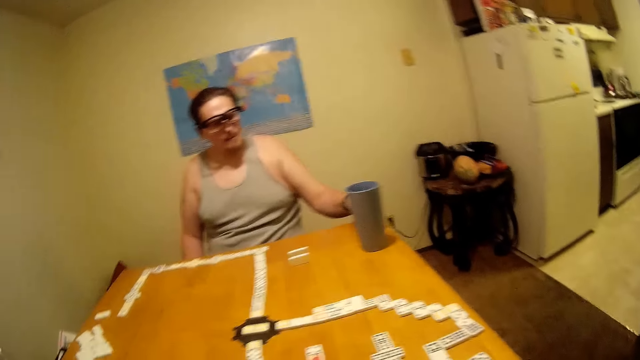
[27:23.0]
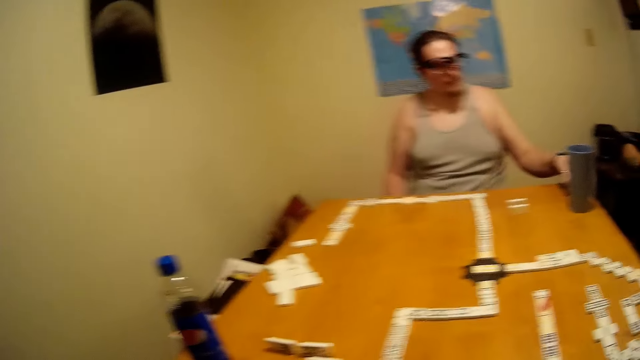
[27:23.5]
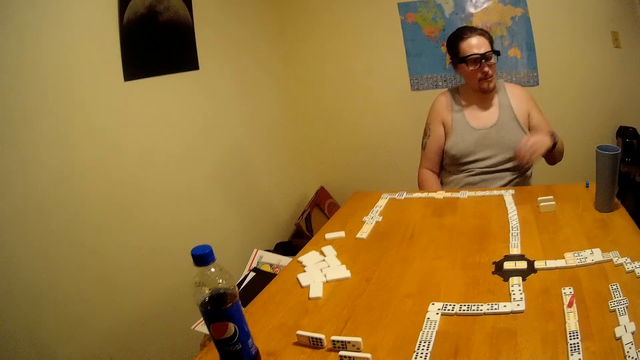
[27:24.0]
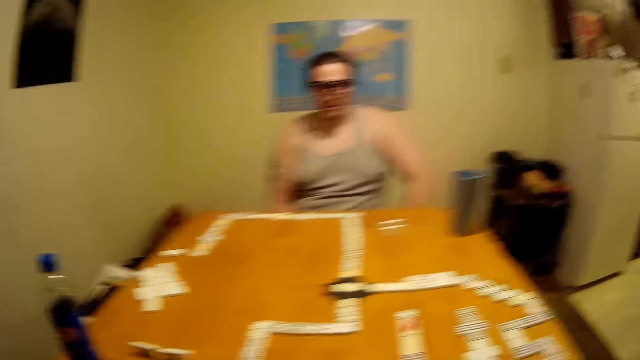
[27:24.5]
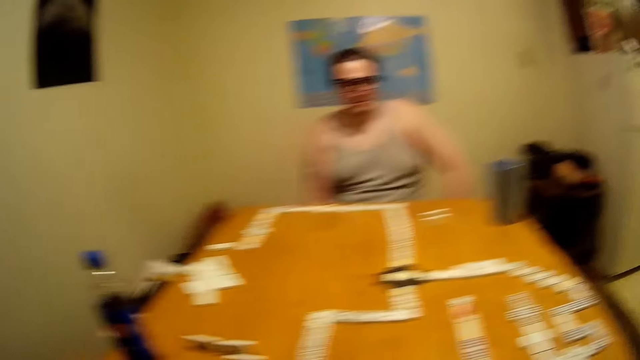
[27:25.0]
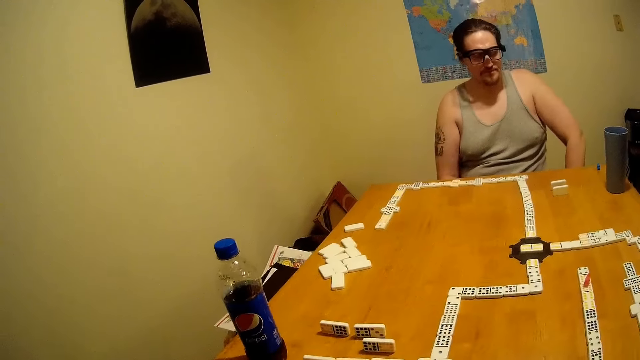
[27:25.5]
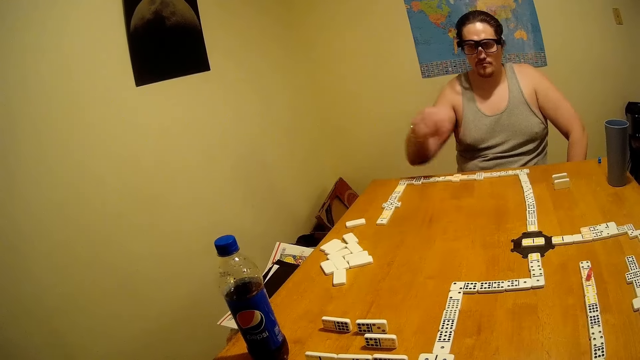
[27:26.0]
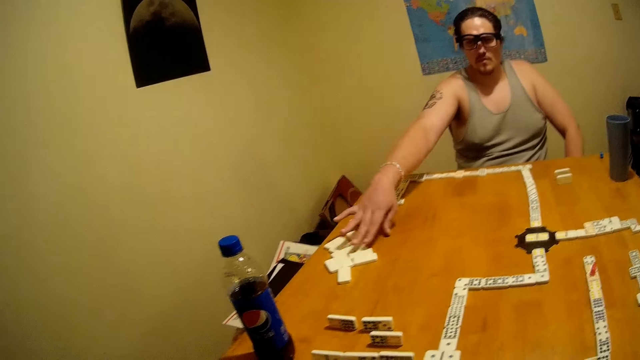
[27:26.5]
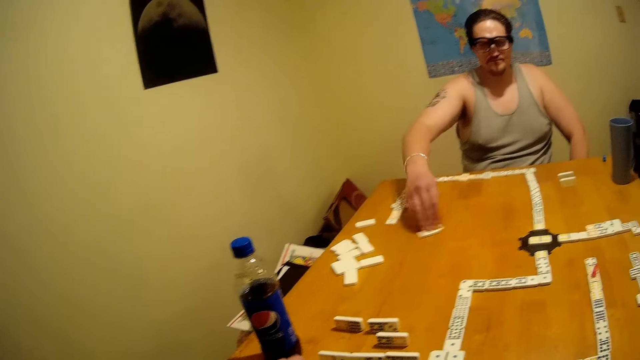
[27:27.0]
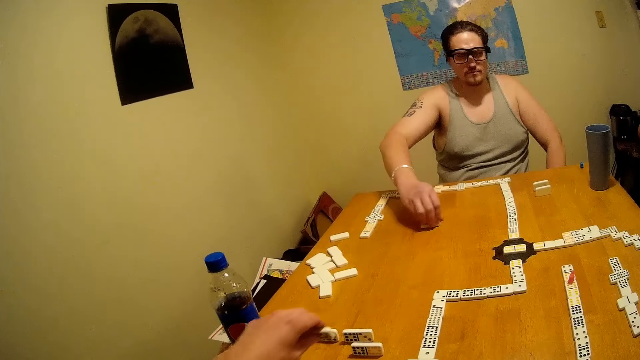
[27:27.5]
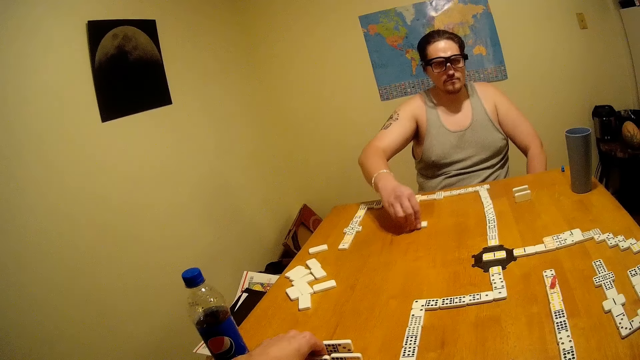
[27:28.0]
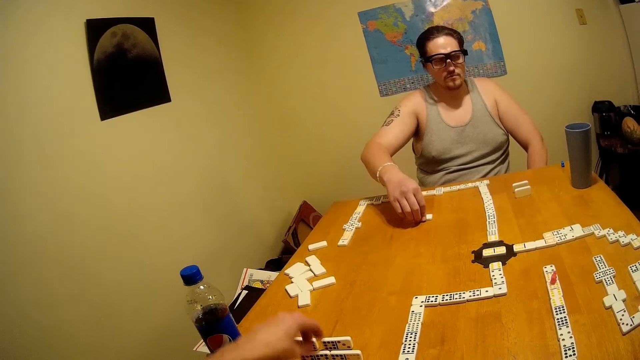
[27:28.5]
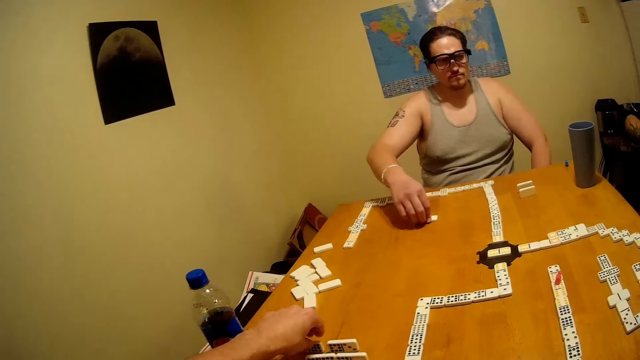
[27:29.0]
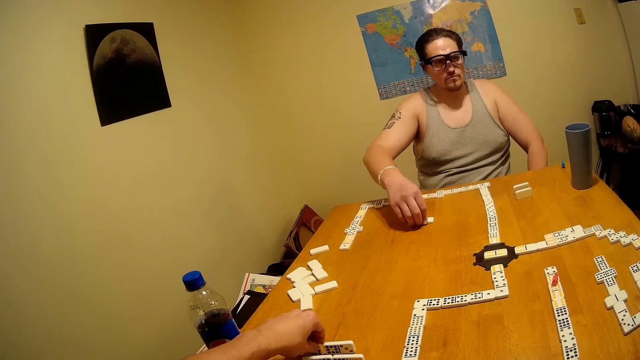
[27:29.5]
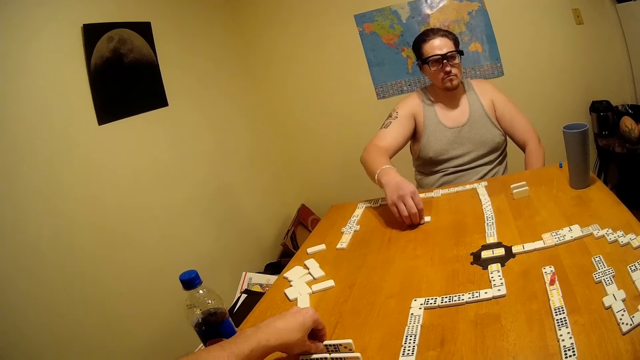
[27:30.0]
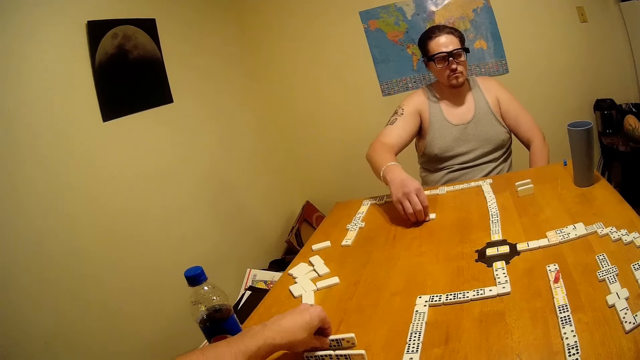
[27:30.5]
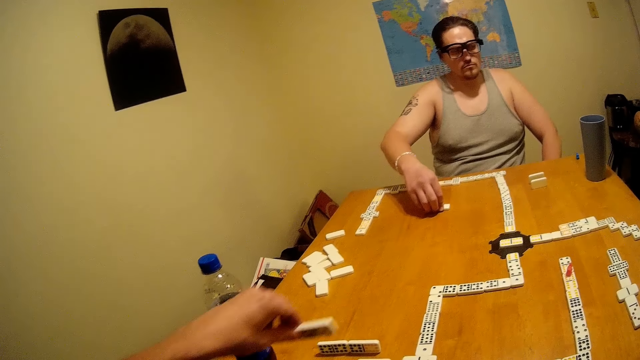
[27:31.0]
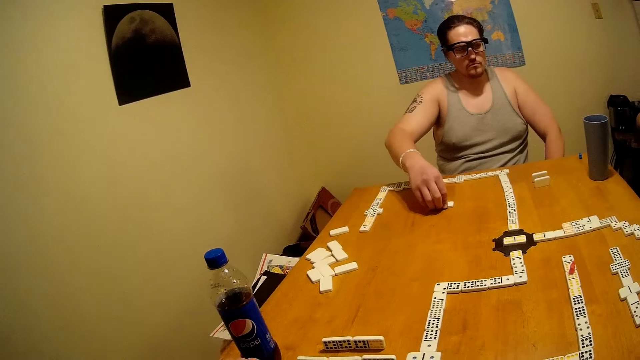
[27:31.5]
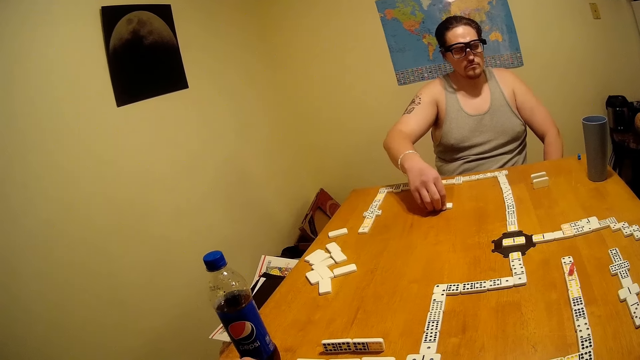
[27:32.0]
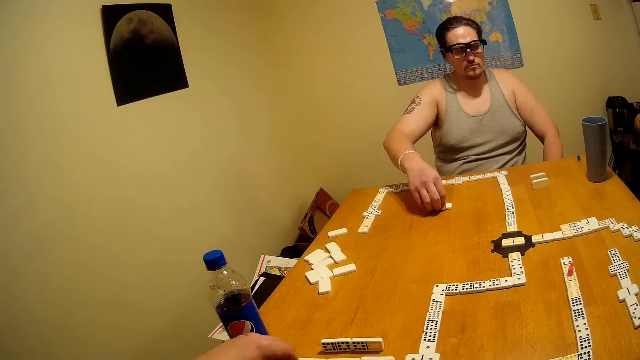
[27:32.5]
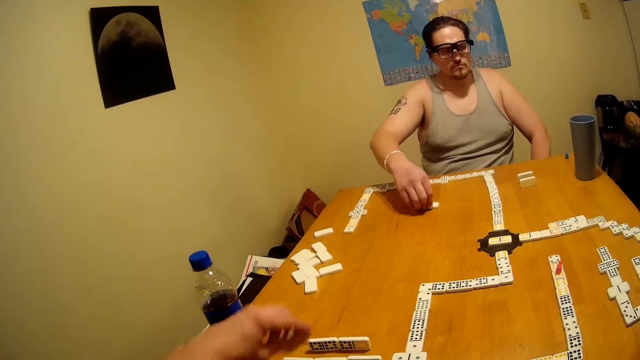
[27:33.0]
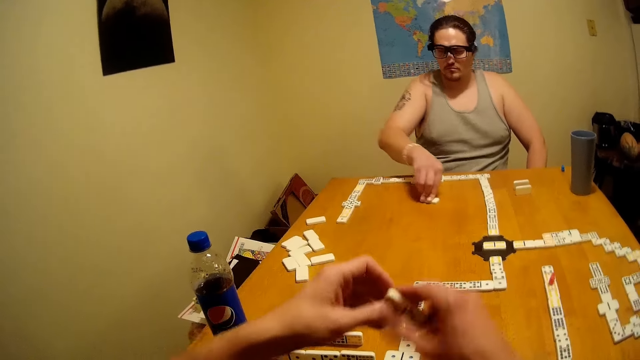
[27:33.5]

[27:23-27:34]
A man removes the hand. A person plays the dominoes. Another man picks up the chess piece, drags the chess piece, and holds the chess piece. The first man picks up the chess piece.

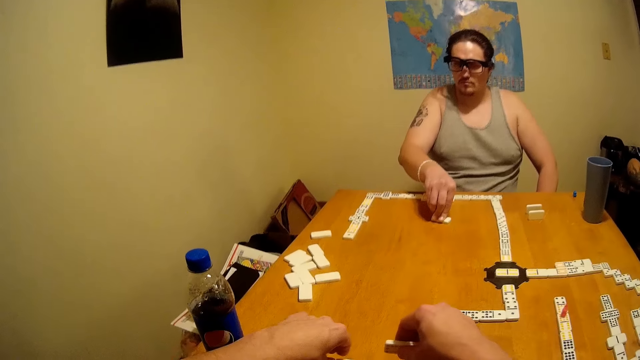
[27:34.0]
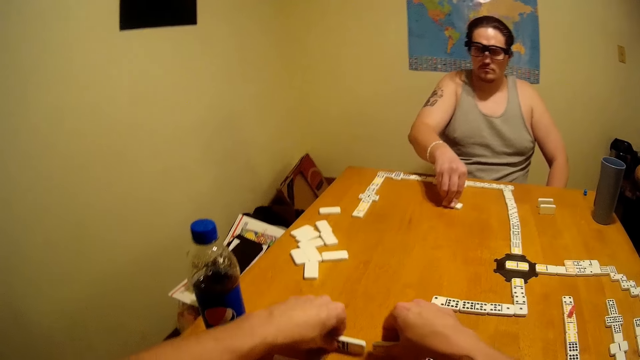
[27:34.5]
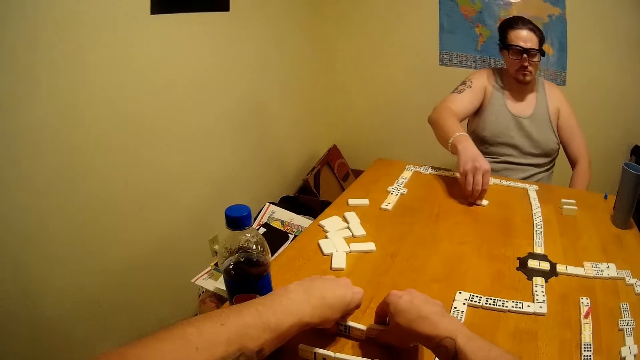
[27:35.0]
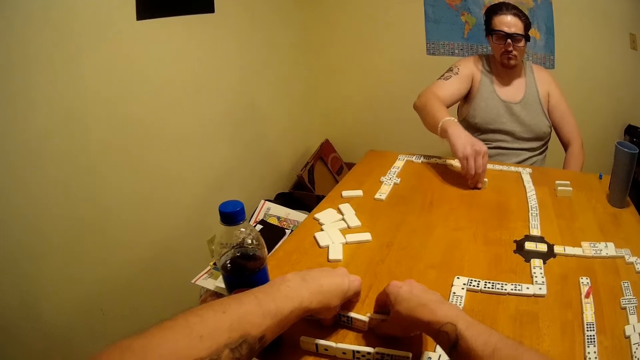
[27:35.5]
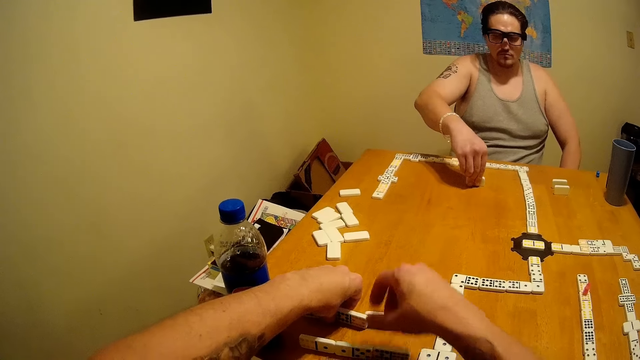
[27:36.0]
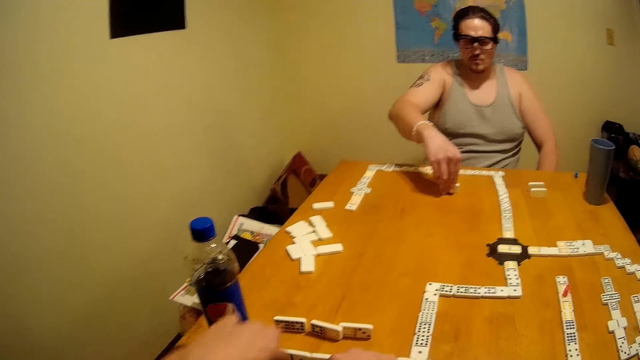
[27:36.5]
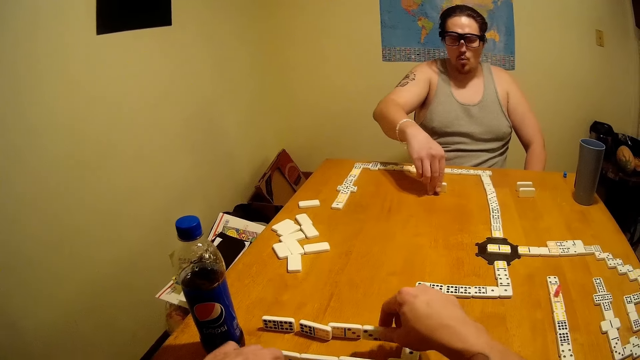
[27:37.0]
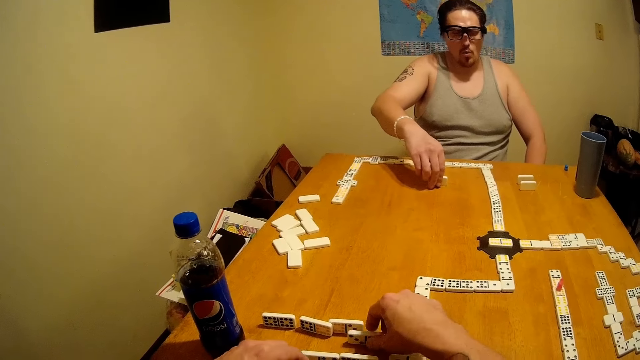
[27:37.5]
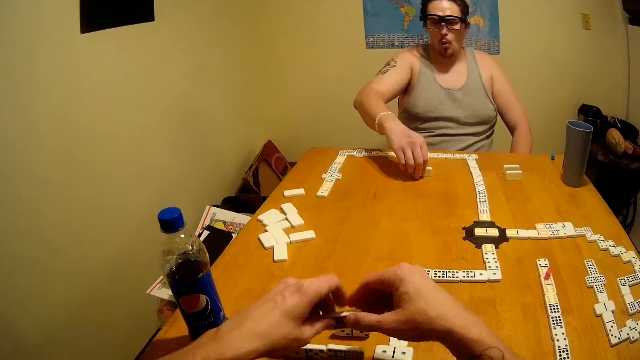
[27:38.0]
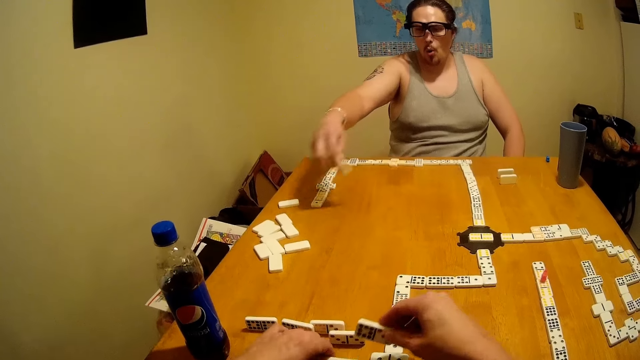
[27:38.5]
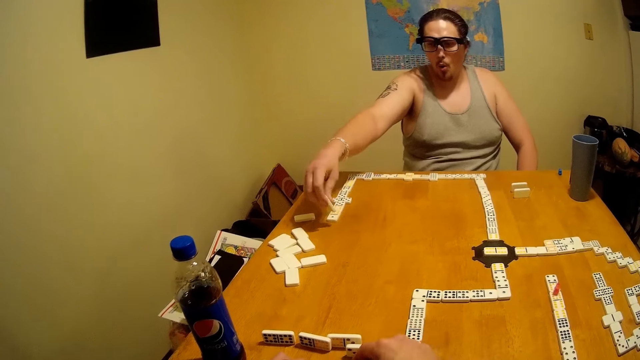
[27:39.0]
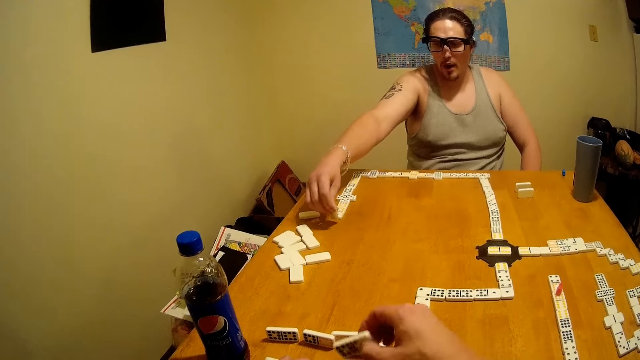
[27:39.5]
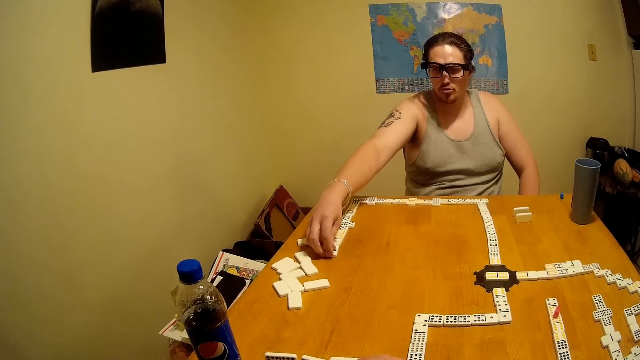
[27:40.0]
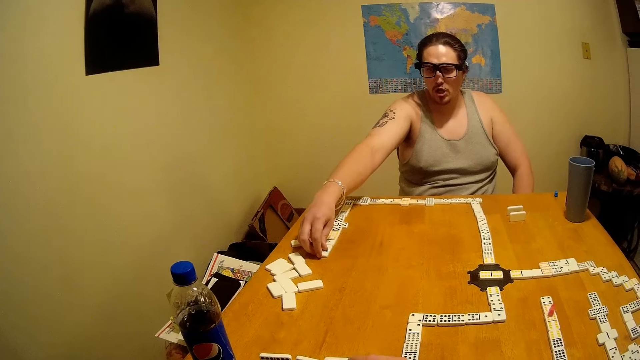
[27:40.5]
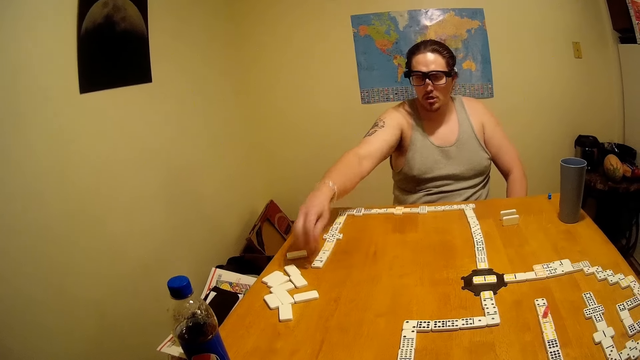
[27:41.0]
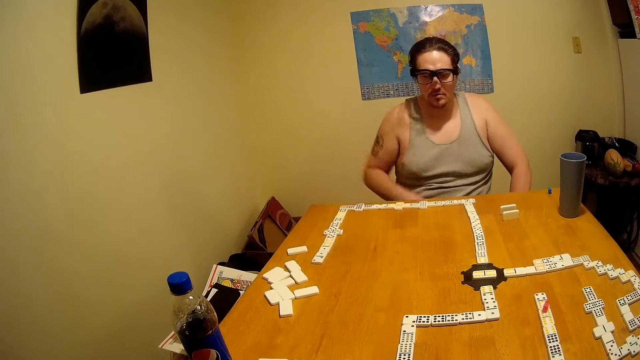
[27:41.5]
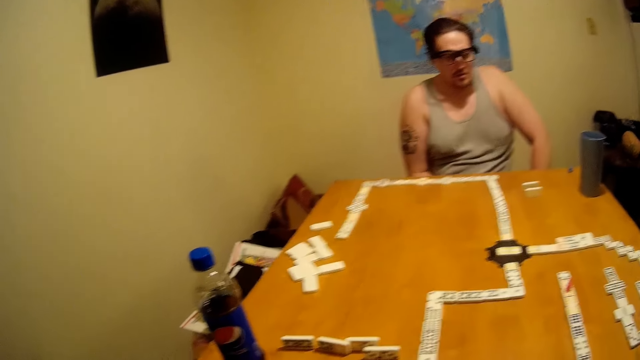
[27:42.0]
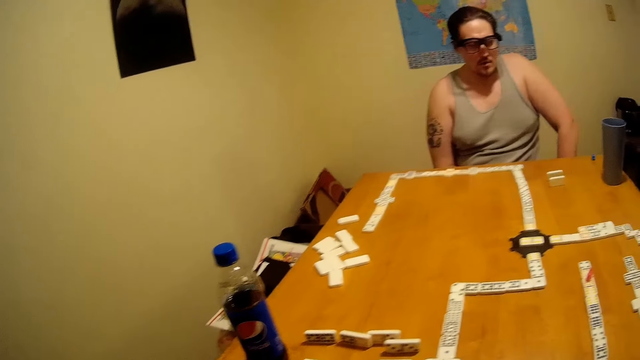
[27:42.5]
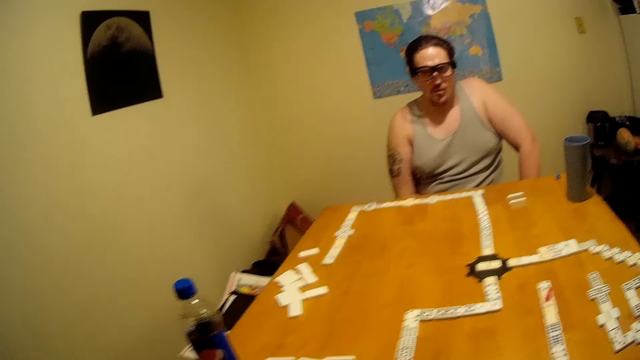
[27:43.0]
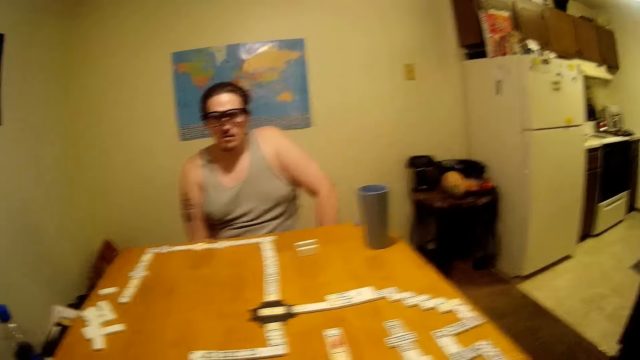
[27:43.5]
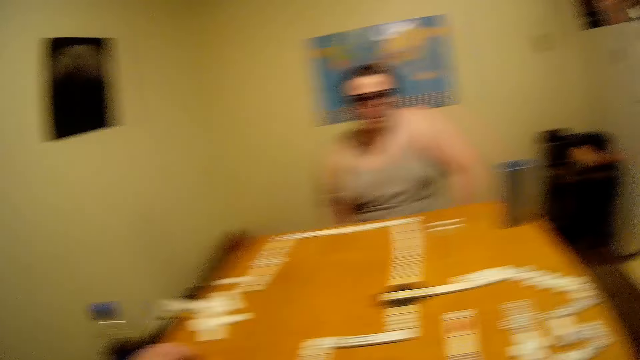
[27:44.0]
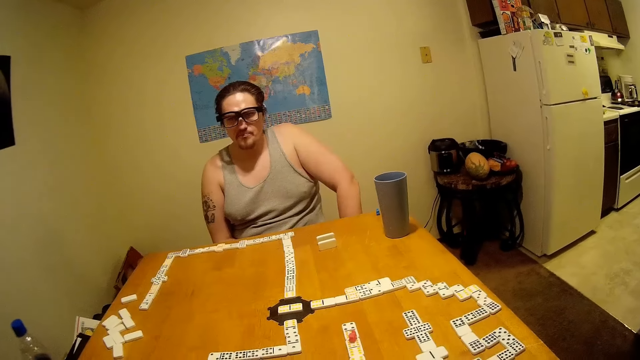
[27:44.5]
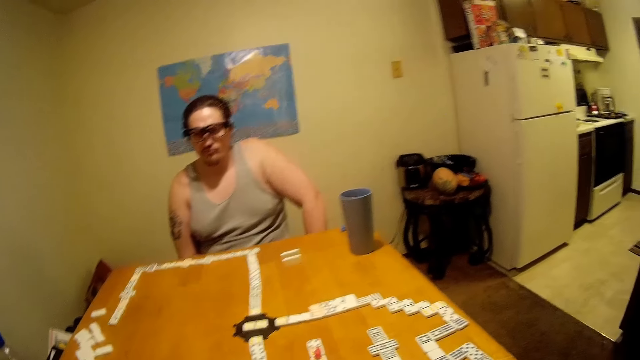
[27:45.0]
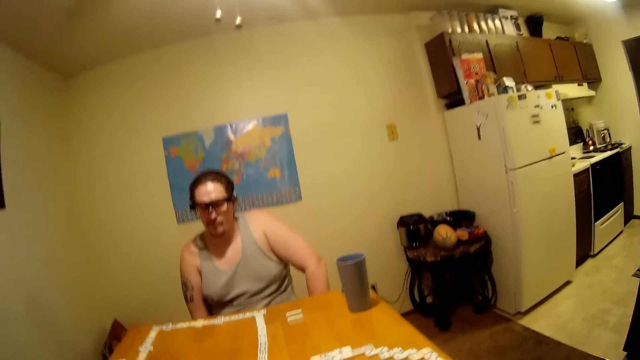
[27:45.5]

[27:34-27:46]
A man places the chess piece in front. The camera wearer plays the dominoes. The man removes the hand, places the chess piece in front, and puts the chess on the chess board near to the left hand of another man. A person talks. The other man removes the hand.
